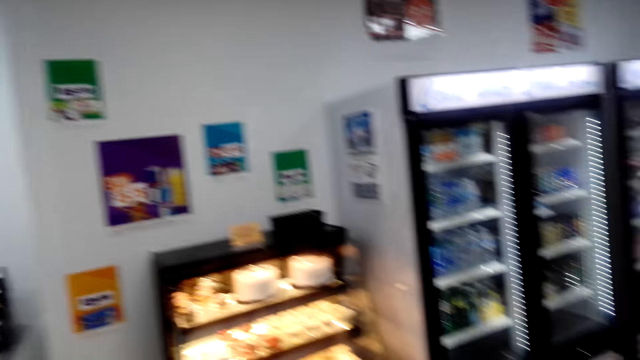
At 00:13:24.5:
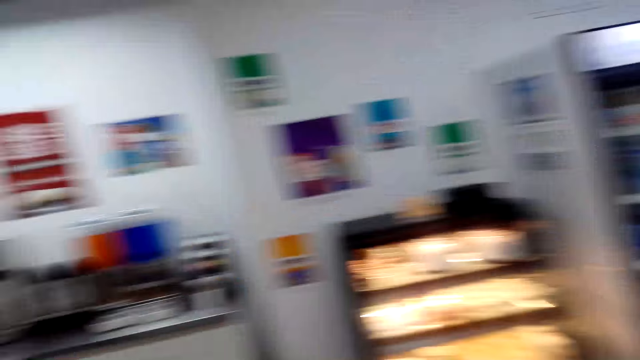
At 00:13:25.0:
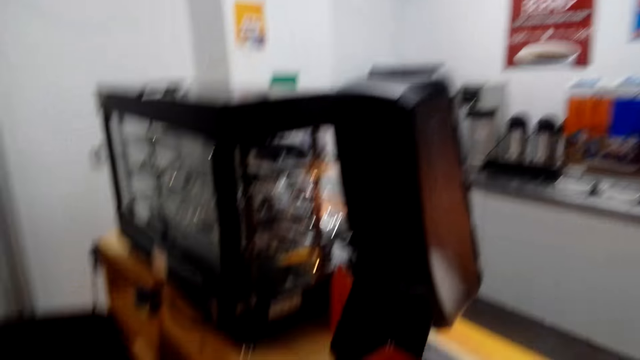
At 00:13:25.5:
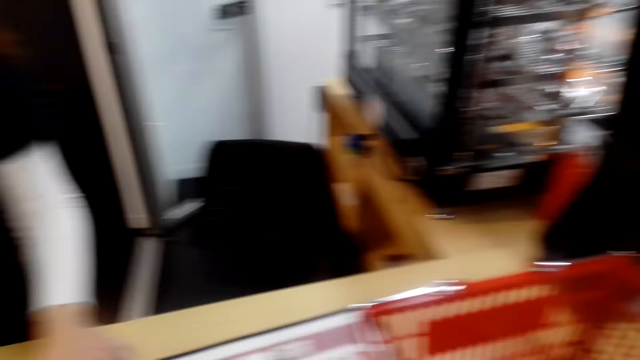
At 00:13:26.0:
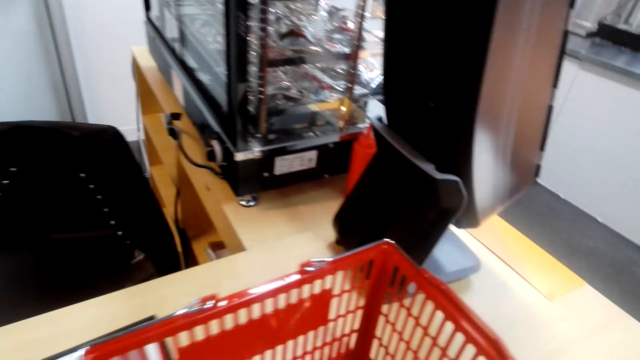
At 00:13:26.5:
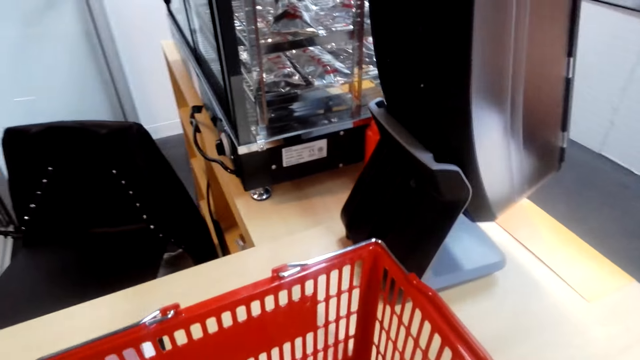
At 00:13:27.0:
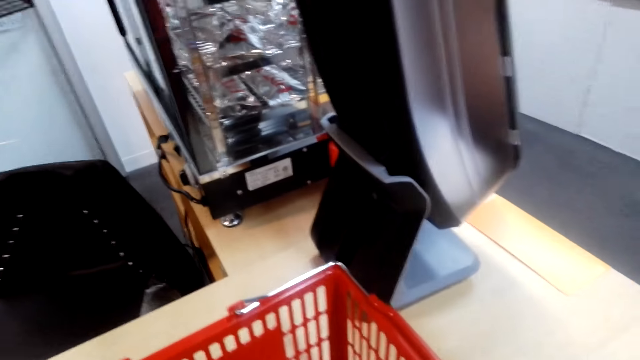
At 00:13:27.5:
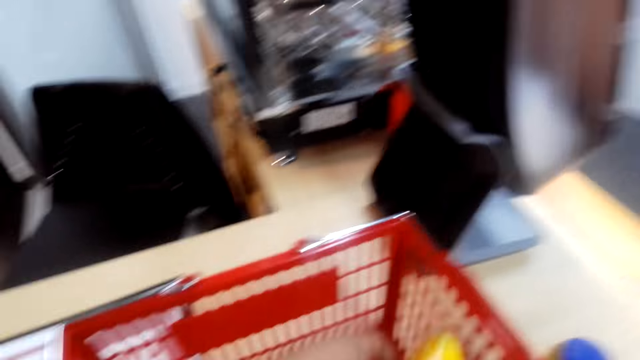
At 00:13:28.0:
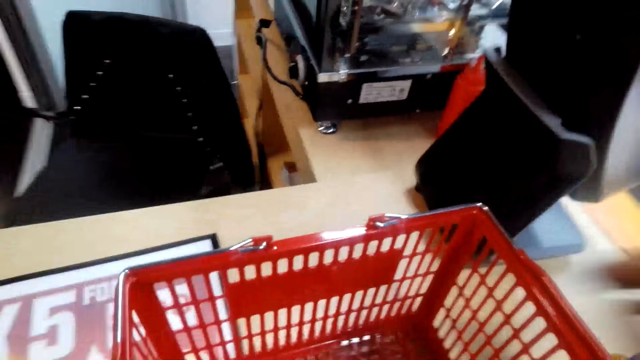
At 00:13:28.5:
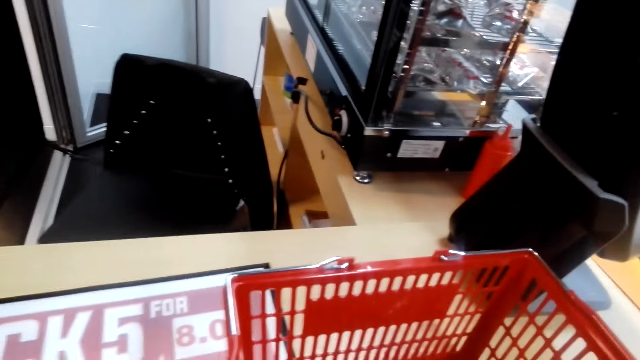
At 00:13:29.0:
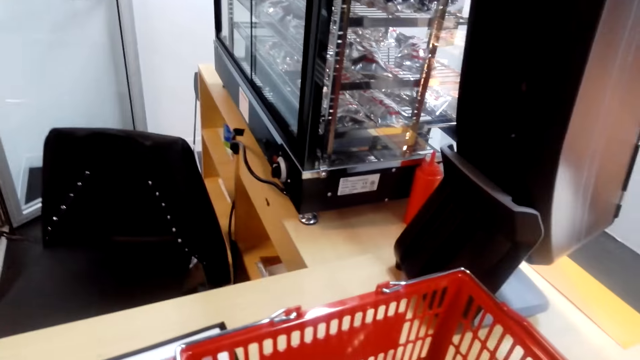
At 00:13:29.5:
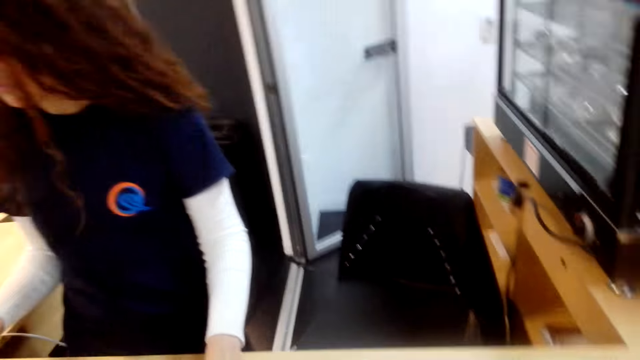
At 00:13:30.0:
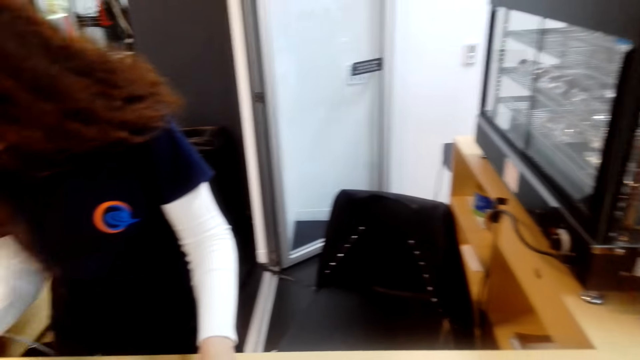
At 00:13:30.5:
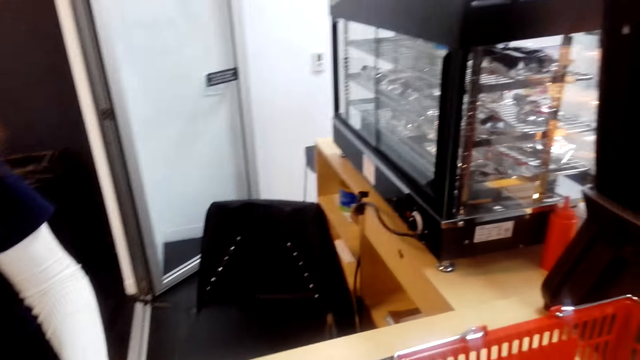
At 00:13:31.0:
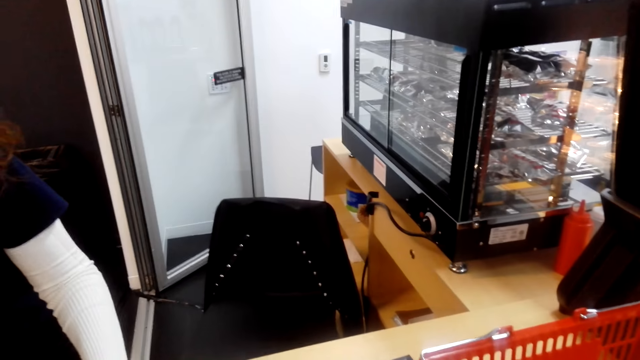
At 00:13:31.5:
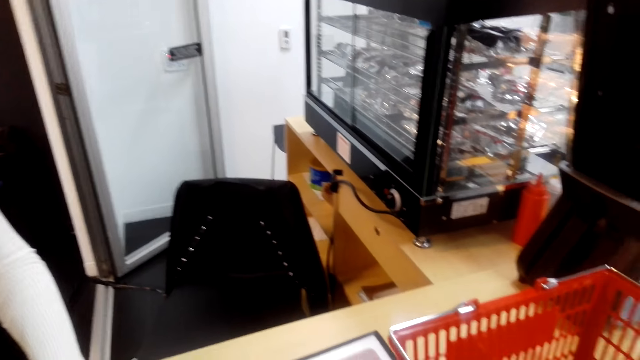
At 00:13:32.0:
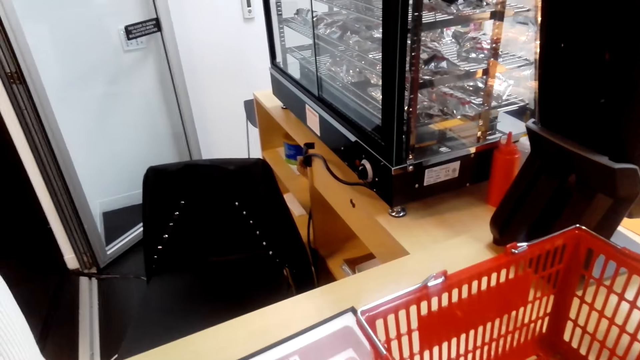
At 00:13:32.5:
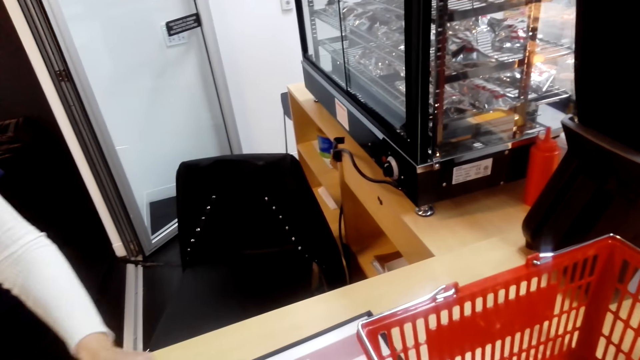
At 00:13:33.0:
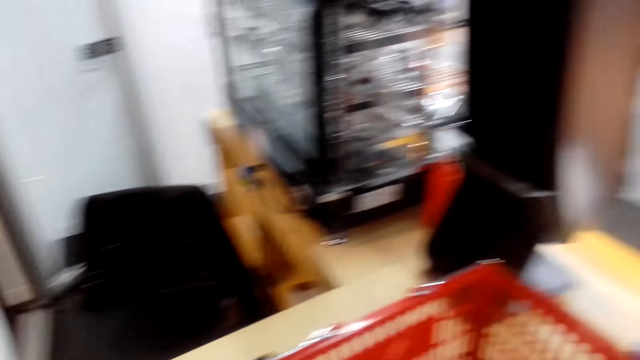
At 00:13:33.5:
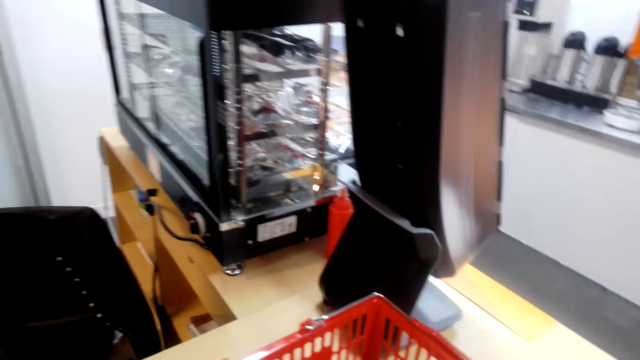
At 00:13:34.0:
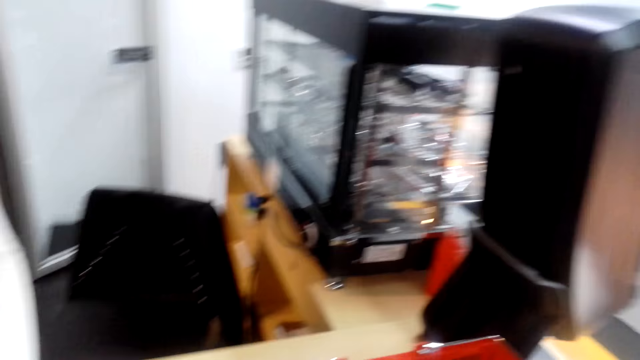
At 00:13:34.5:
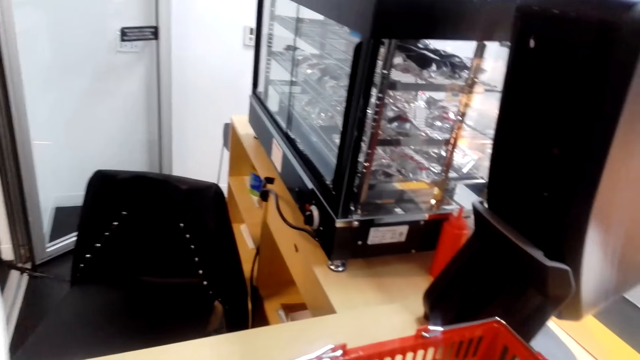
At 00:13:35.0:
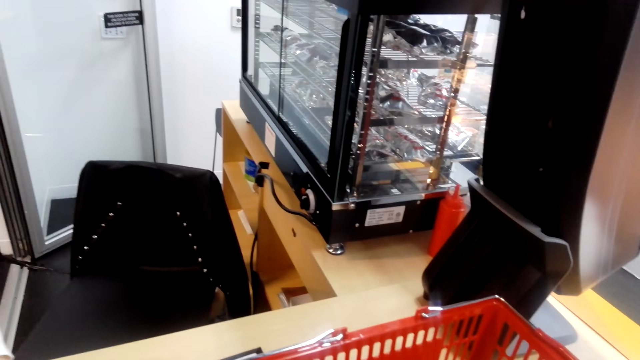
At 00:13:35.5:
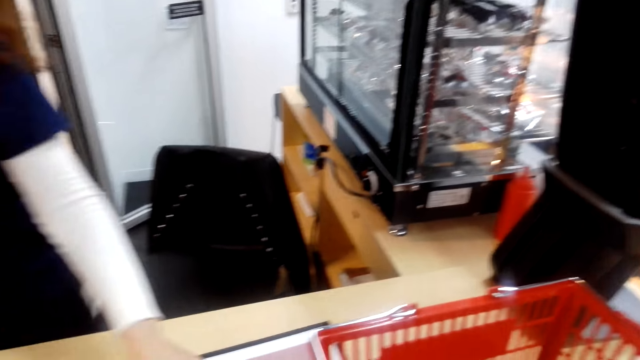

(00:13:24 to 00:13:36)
The camera wearer talks with a person repeatedly. They get items out of the basket. Another person gives the first person shopping to put to the counting machine.

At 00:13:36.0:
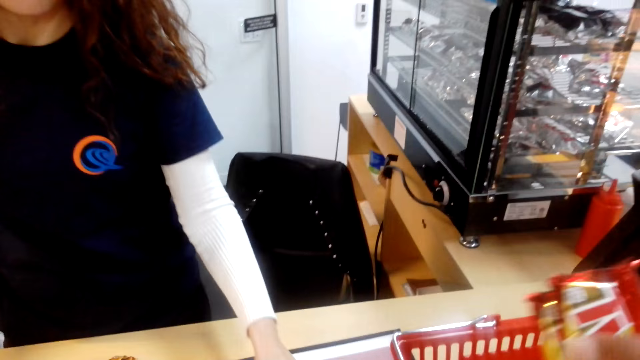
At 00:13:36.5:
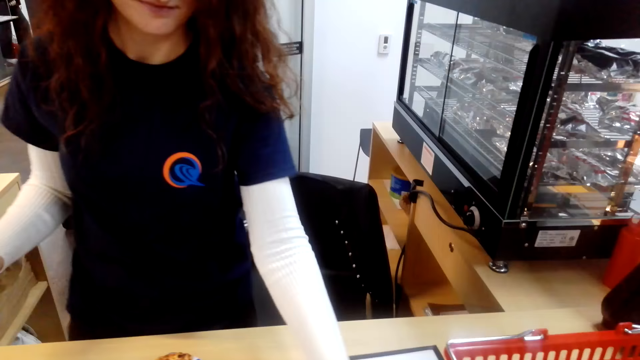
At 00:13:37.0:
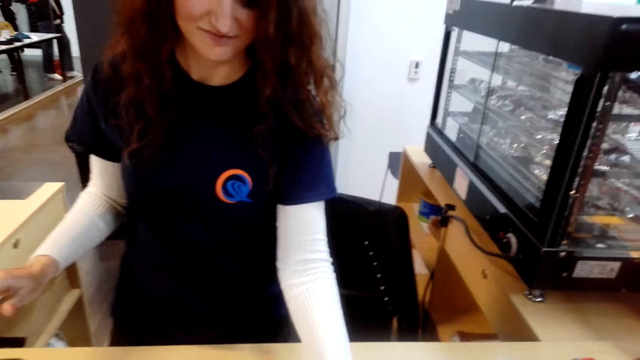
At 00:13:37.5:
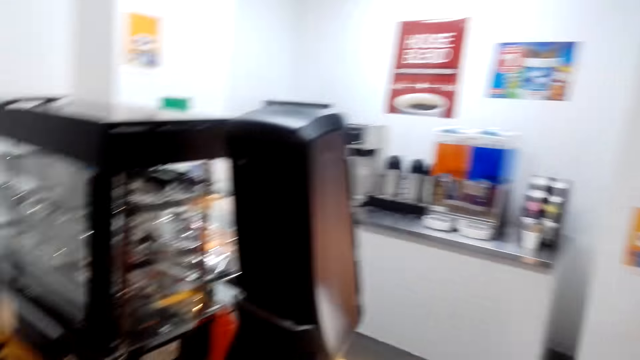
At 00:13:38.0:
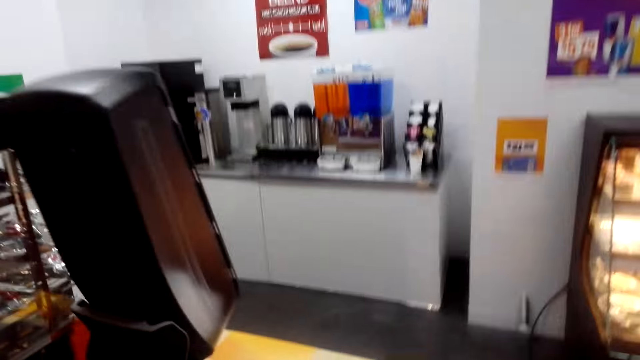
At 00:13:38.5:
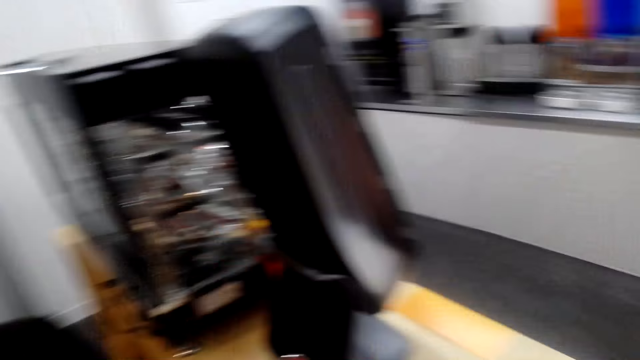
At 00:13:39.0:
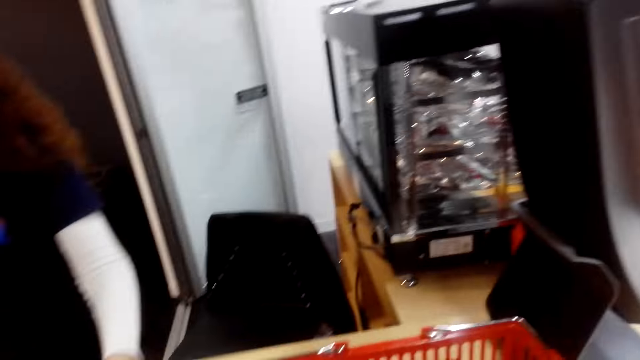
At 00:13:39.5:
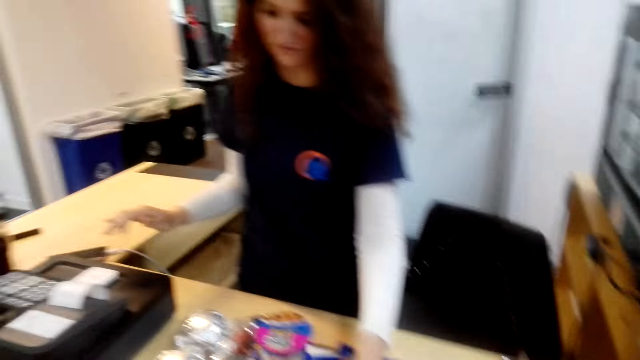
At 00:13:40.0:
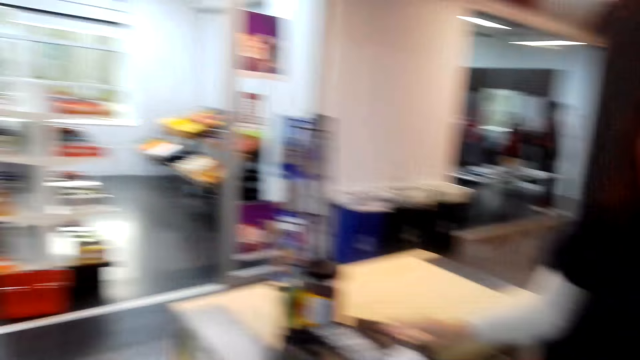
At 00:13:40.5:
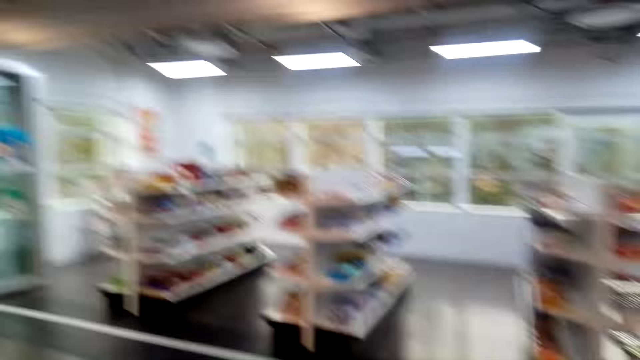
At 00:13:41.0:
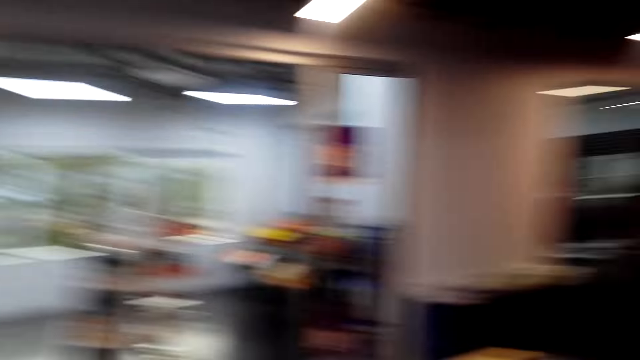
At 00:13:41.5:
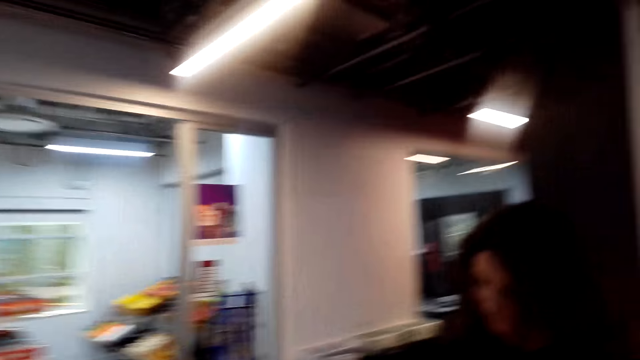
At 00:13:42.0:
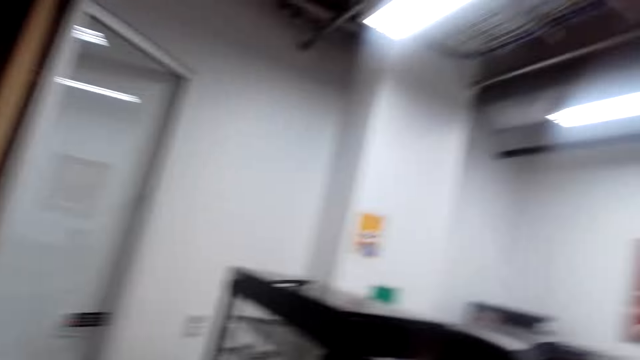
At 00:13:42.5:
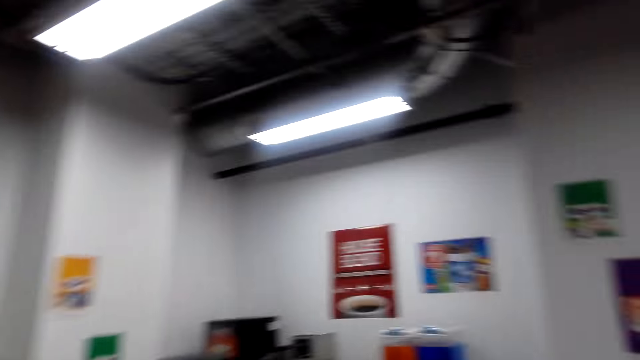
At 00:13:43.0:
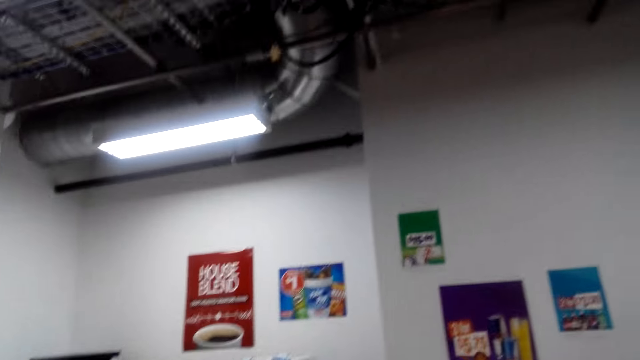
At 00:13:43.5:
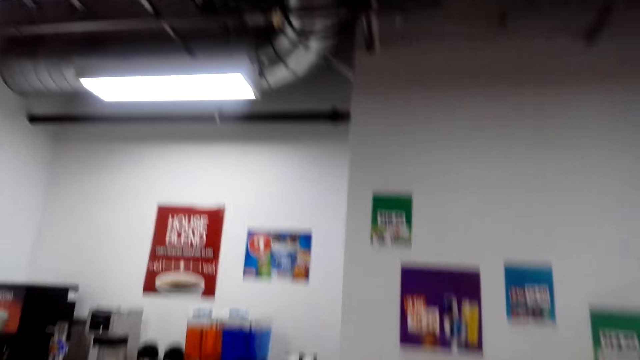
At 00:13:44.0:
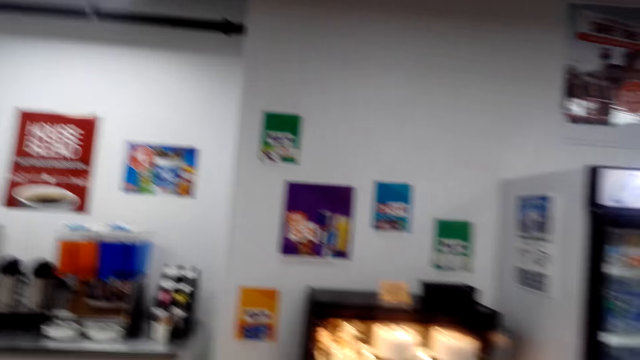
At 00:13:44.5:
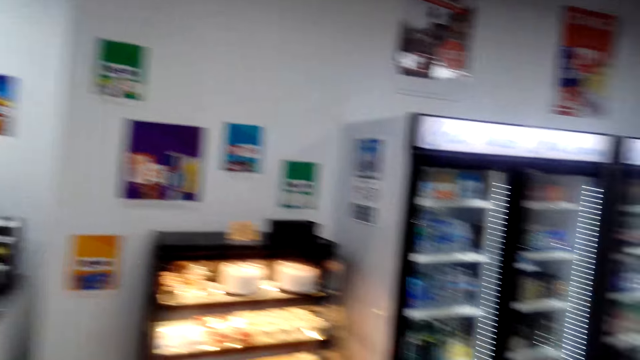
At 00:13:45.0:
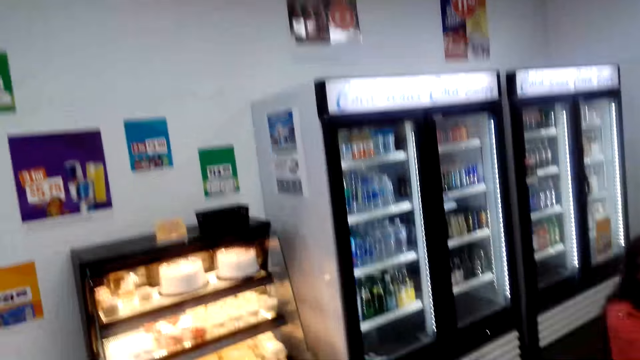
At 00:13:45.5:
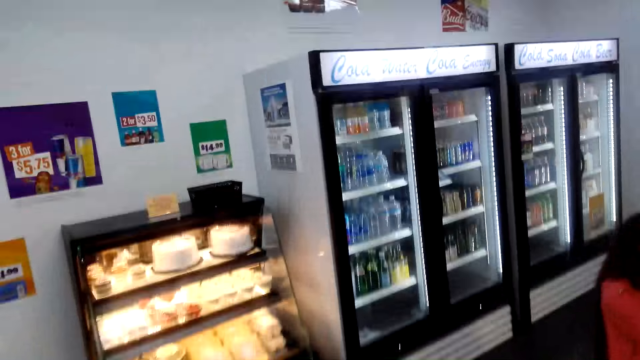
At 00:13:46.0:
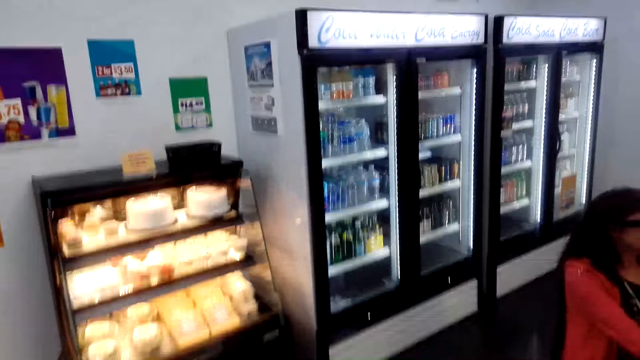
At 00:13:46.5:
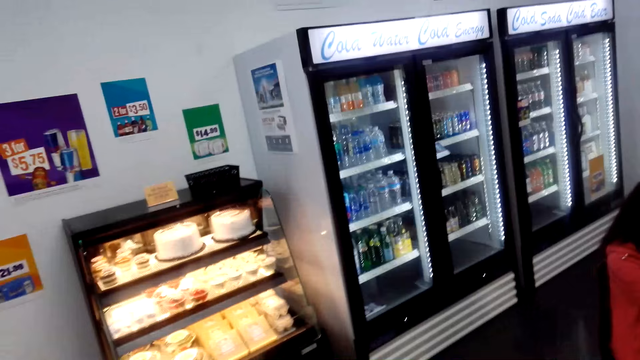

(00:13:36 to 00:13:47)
The camera wearer looks around. A person talks with the camera wearer.
